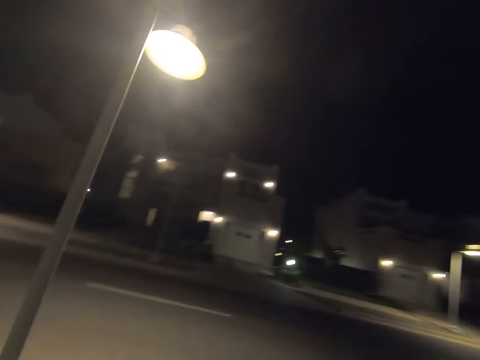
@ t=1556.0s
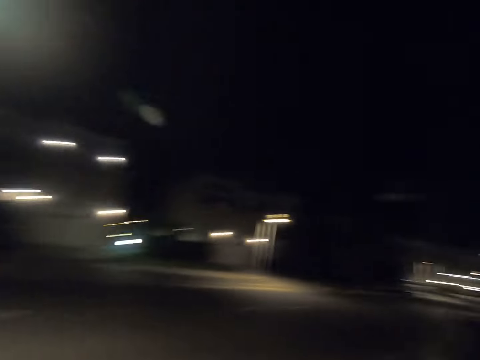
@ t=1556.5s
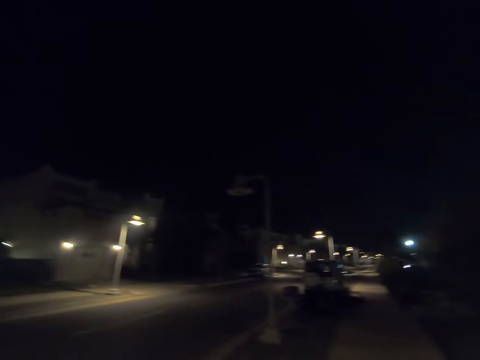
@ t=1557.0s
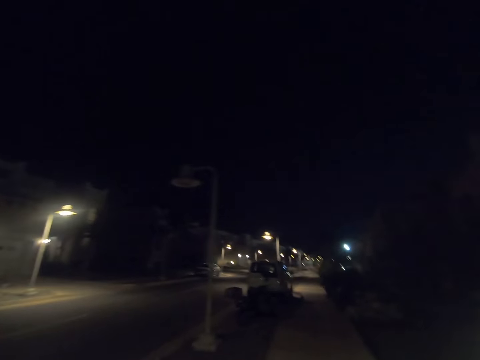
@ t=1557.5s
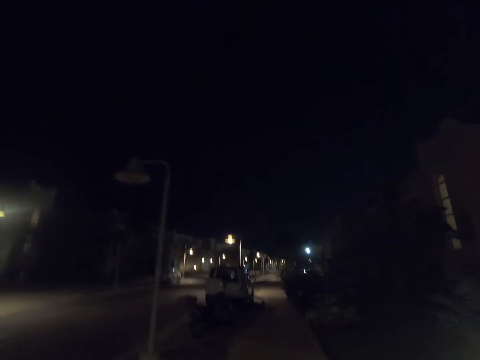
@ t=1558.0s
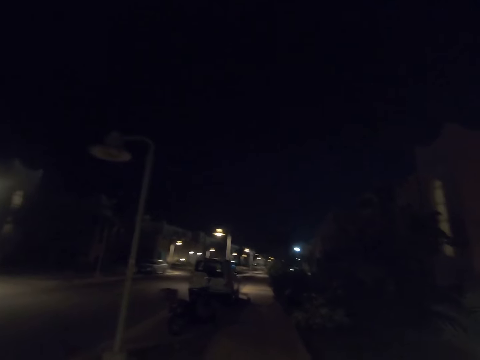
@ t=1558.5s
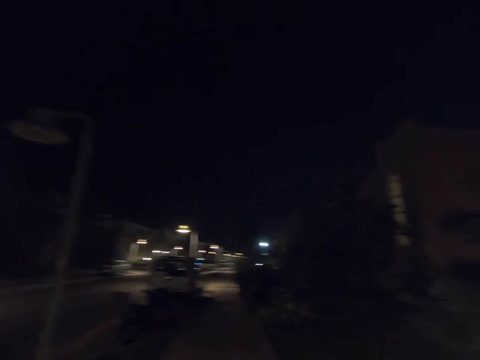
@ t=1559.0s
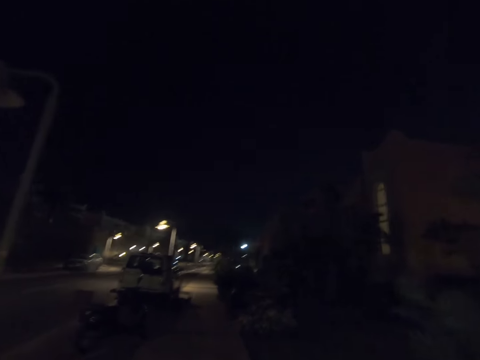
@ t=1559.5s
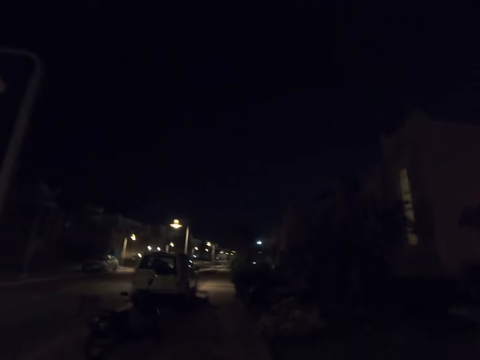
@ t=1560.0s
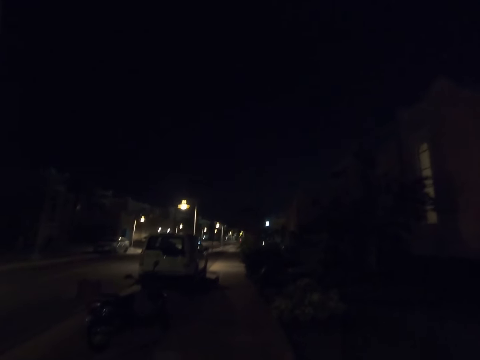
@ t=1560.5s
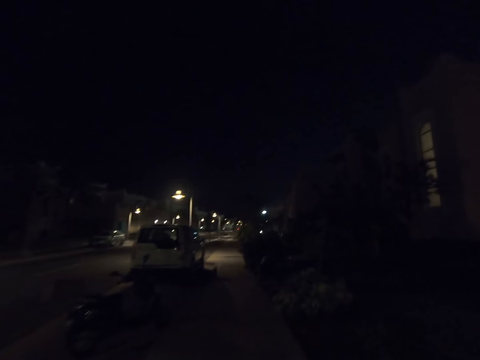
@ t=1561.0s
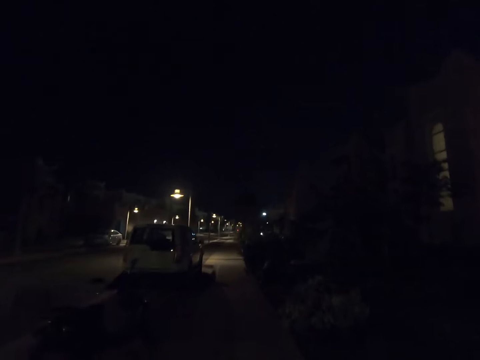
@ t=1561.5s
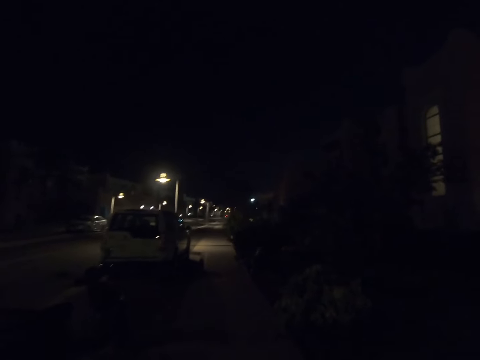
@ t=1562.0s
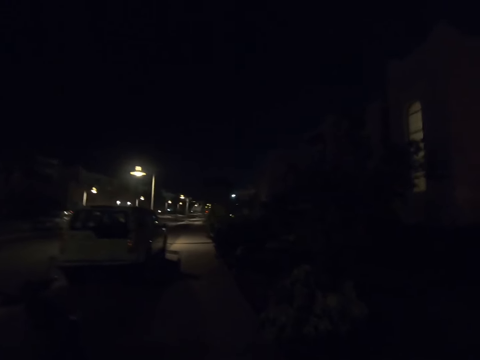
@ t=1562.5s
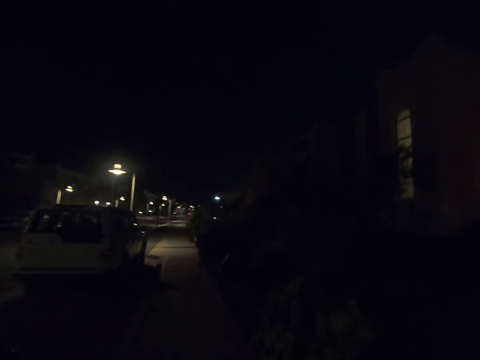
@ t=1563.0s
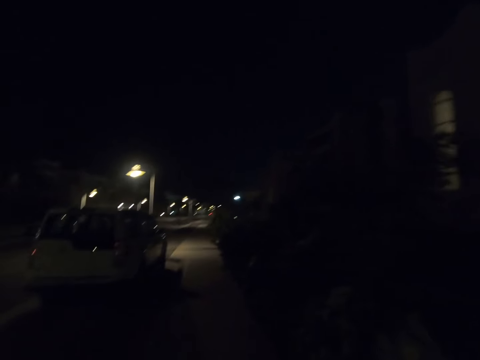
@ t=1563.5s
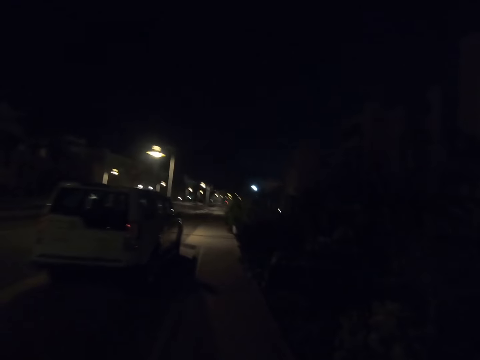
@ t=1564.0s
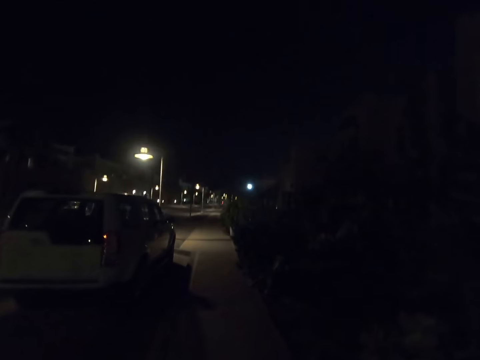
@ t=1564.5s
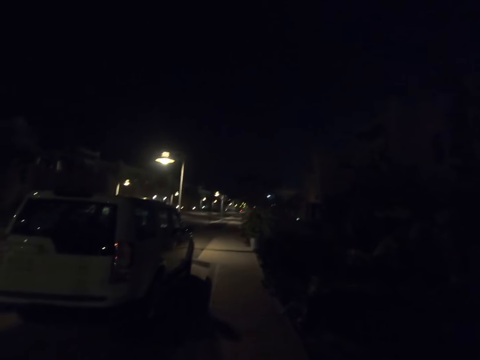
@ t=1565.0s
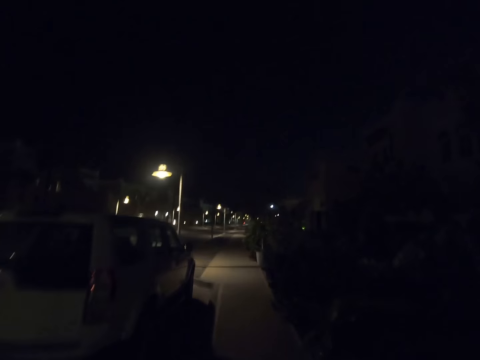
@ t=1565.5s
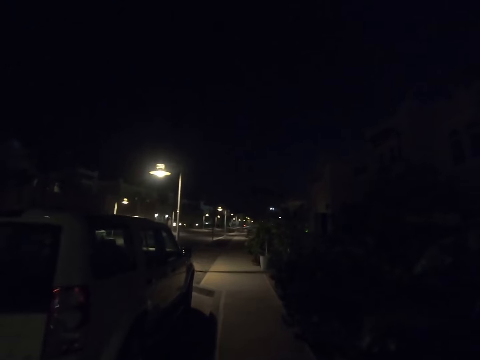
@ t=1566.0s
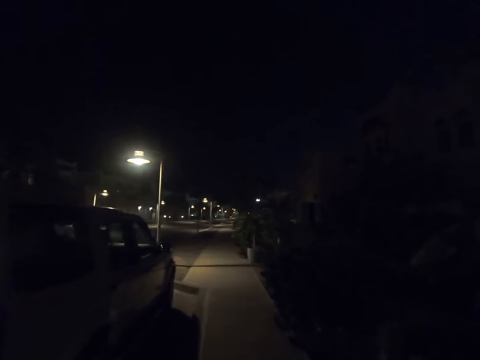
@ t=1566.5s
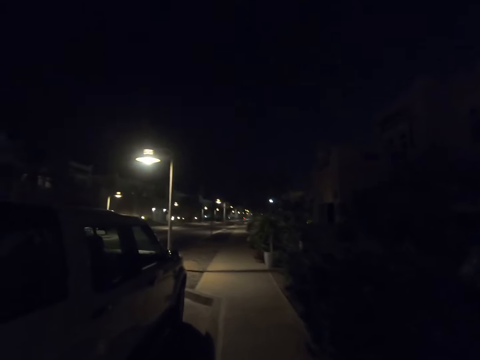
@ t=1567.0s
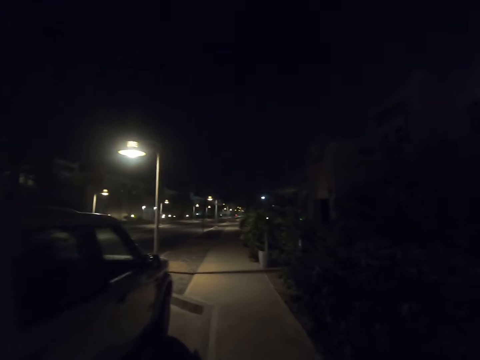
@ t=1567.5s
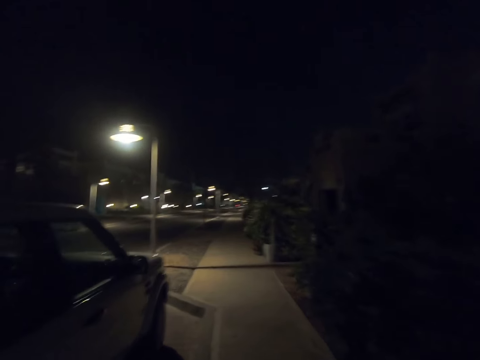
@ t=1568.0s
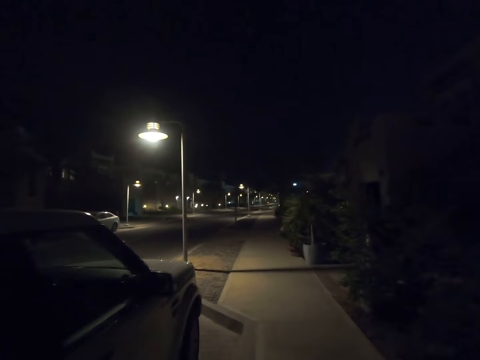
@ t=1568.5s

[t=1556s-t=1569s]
The camera wearer turns forward.

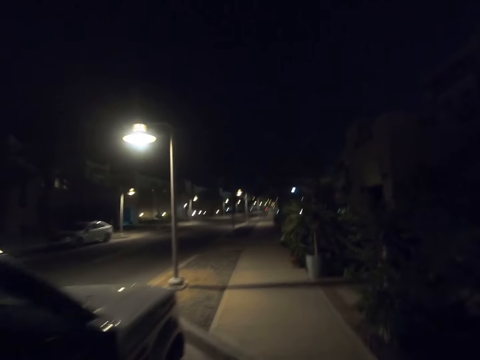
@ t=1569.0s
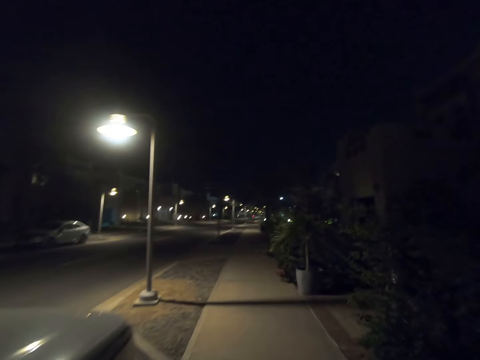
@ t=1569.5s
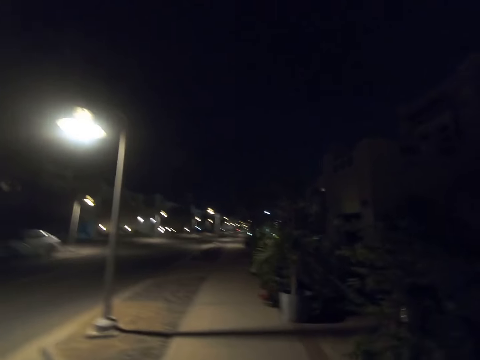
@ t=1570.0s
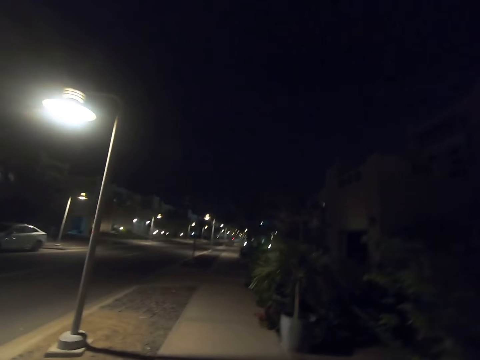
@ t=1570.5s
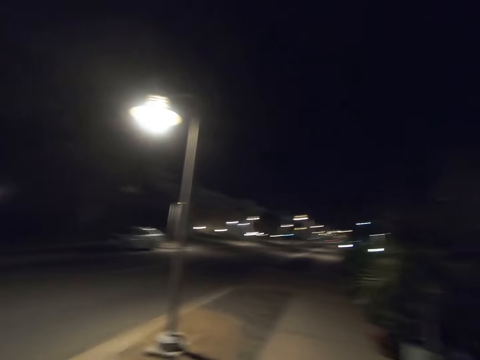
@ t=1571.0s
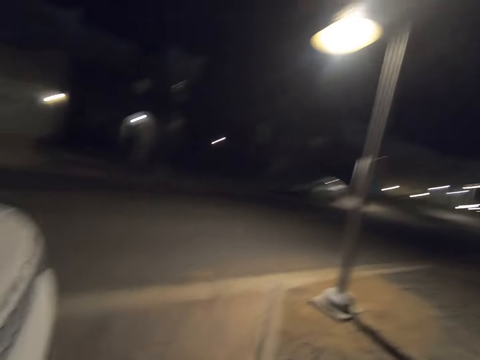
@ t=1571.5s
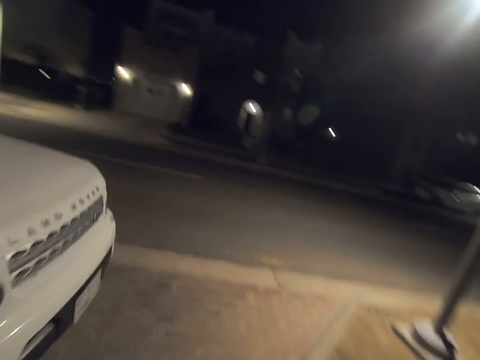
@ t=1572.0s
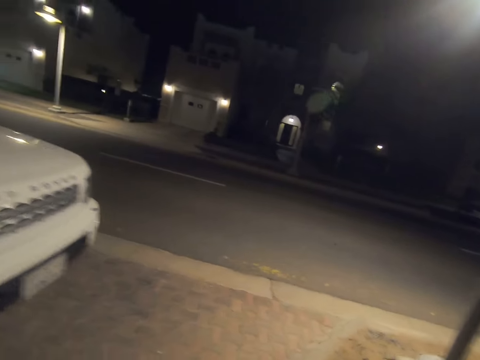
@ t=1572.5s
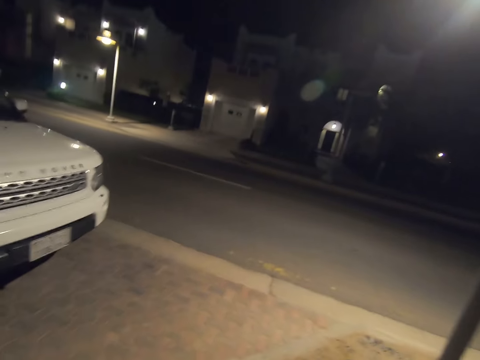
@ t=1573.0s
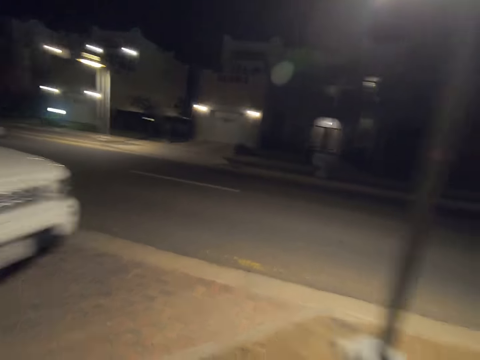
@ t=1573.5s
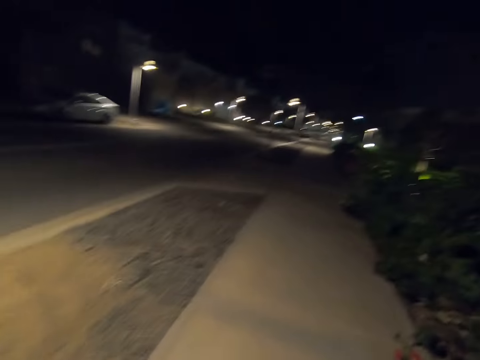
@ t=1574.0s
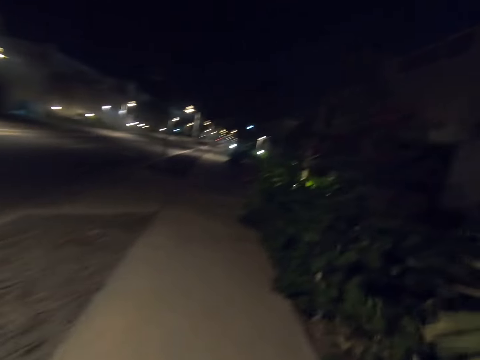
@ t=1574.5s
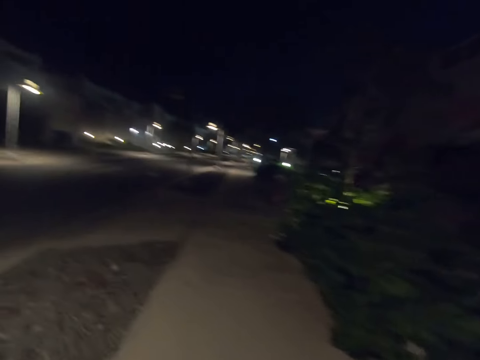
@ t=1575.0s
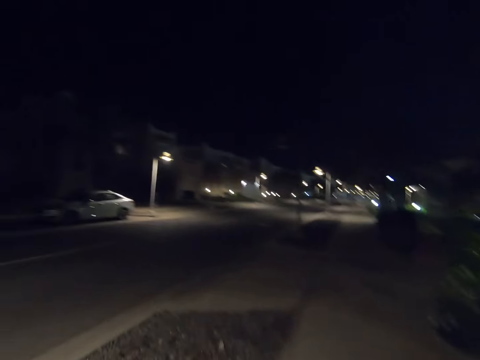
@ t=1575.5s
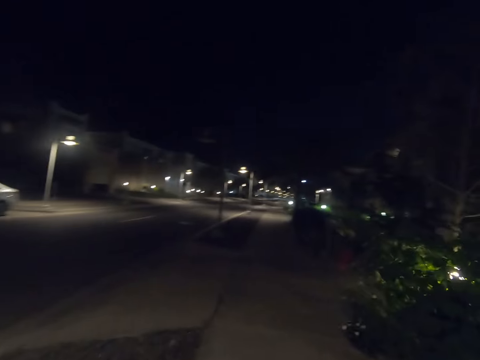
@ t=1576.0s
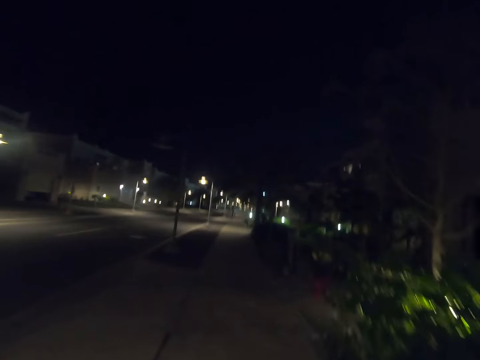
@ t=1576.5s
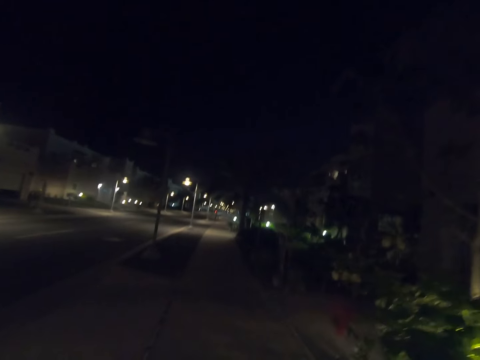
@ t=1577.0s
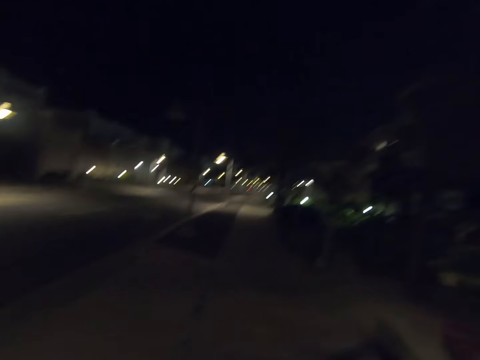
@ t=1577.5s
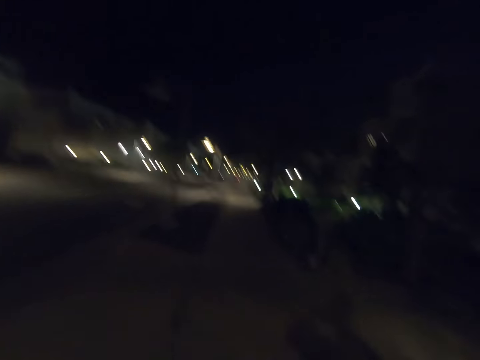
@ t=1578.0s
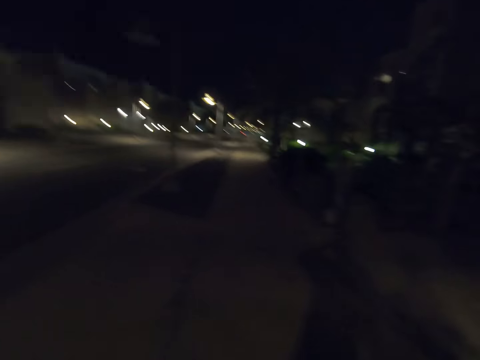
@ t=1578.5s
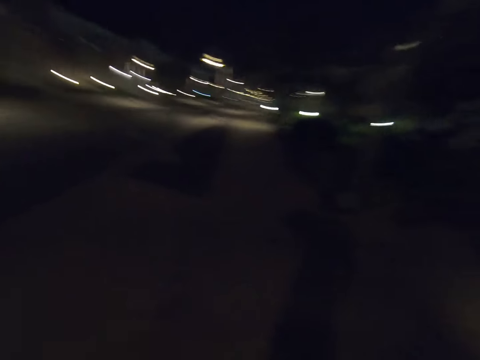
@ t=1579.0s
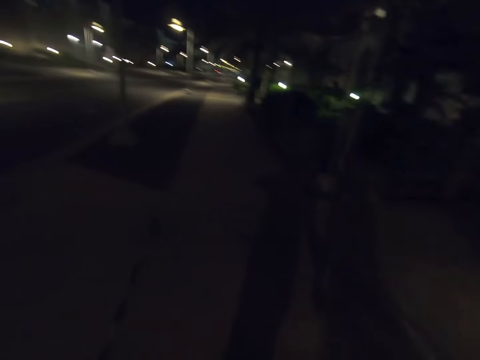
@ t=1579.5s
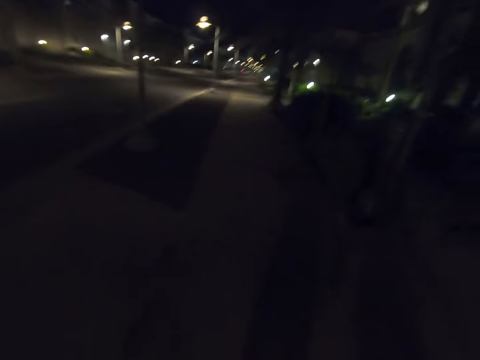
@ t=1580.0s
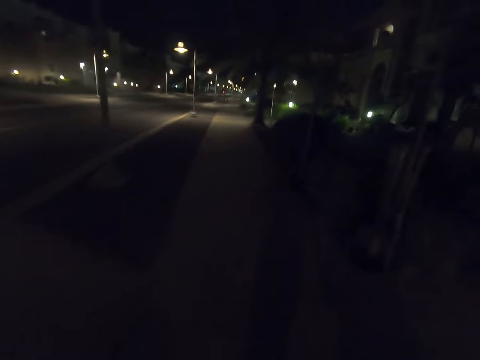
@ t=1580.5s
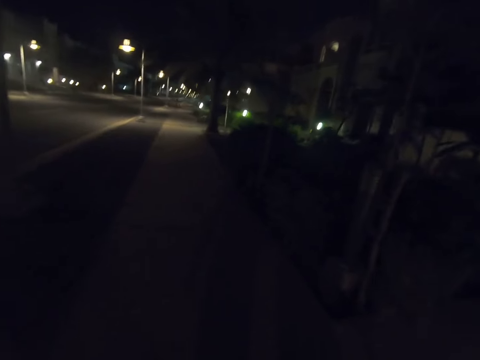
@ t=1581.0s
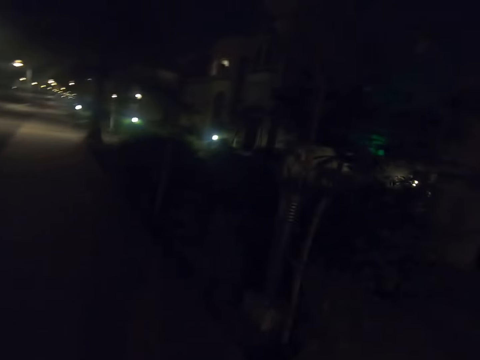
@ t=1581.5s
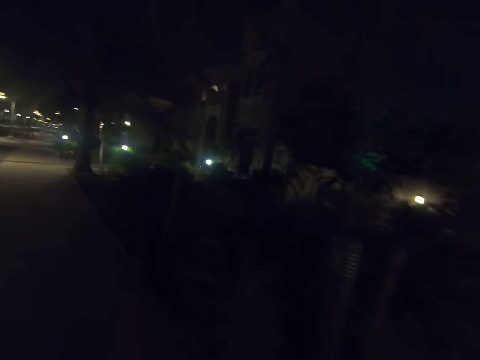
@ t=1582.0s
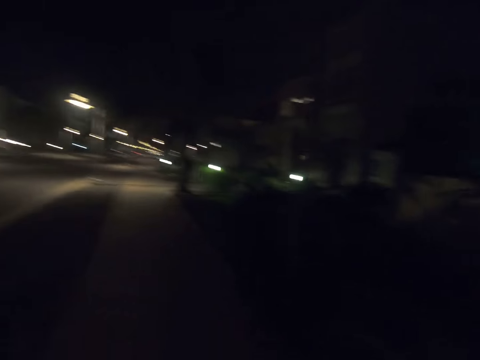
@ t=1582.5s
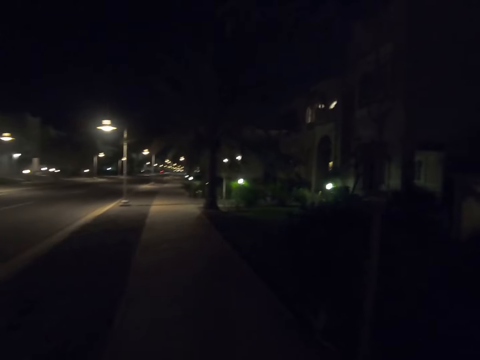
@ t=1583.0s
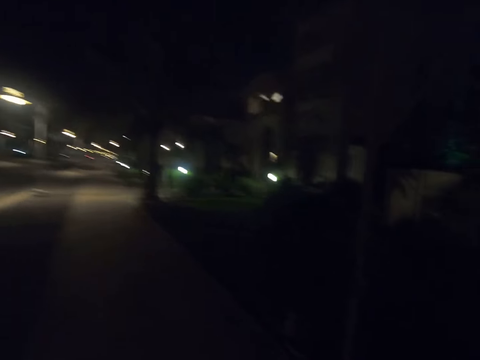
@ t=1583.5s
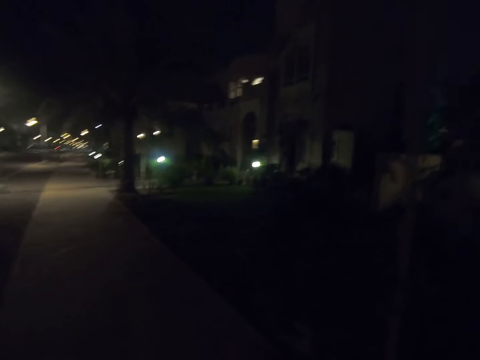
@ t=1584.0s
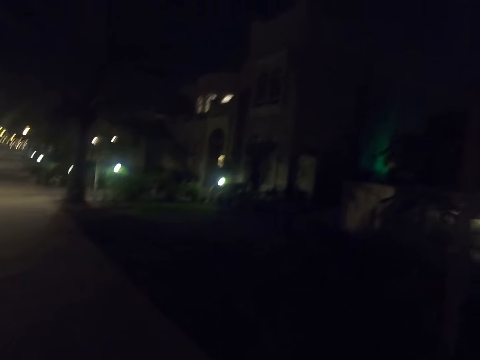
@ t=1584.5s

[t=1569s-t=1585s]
The camera wearer turns back. They turn forward. They look right. They look forward.
